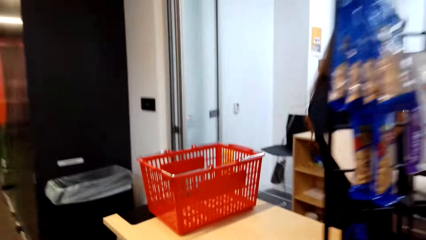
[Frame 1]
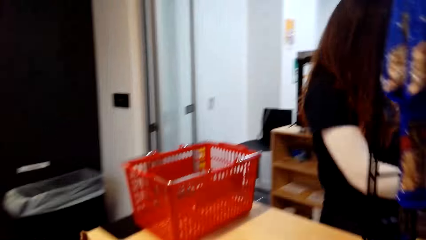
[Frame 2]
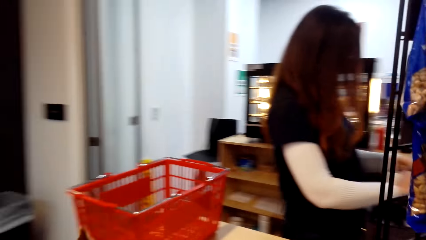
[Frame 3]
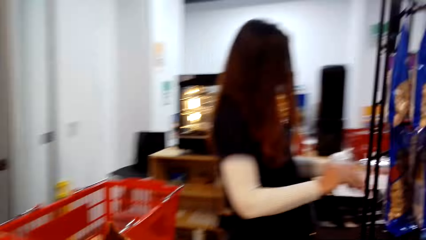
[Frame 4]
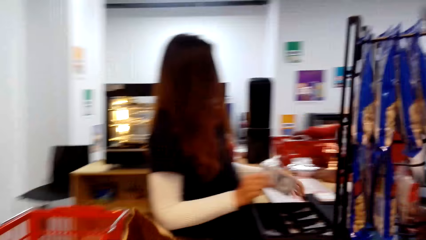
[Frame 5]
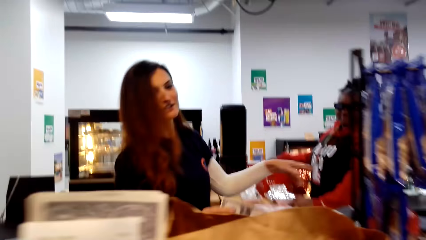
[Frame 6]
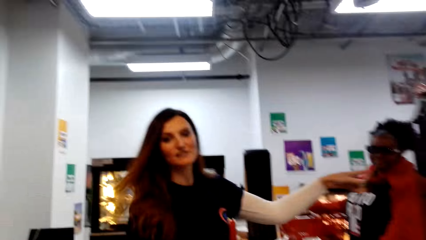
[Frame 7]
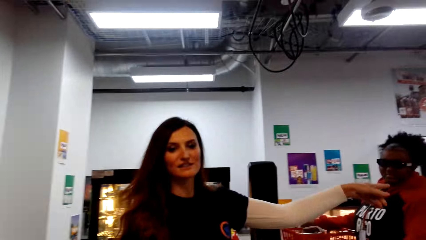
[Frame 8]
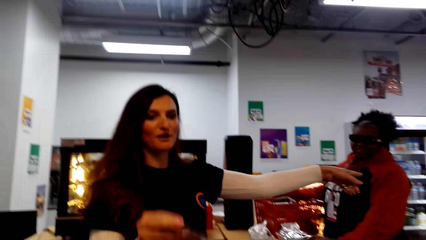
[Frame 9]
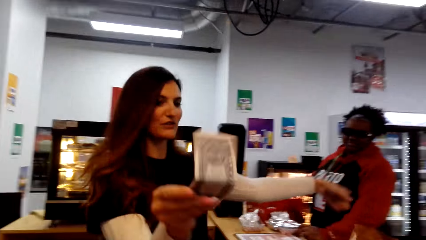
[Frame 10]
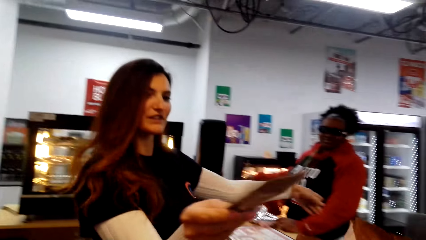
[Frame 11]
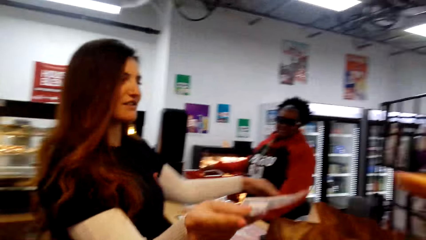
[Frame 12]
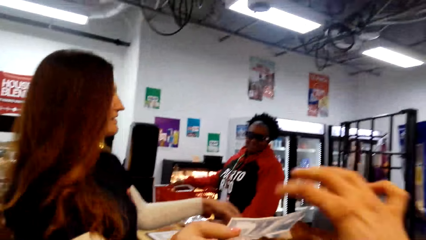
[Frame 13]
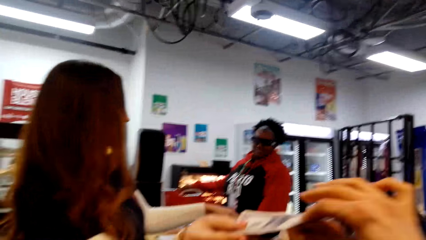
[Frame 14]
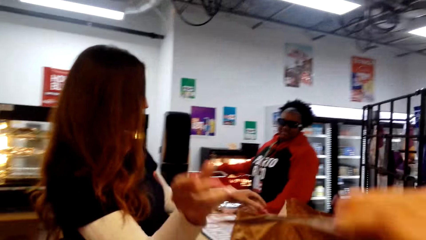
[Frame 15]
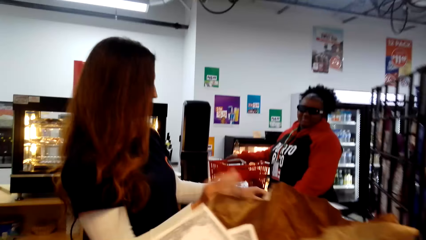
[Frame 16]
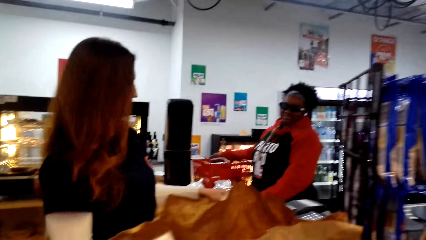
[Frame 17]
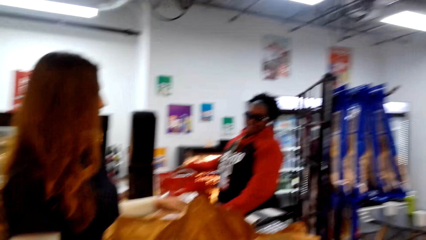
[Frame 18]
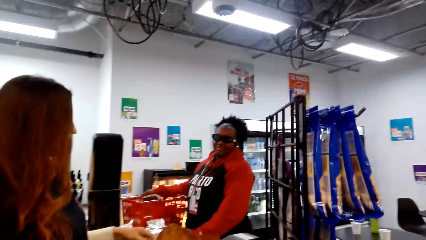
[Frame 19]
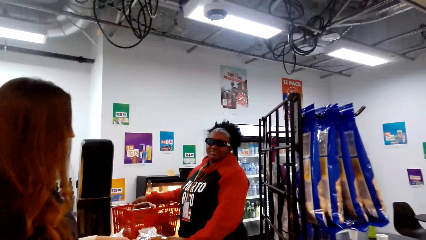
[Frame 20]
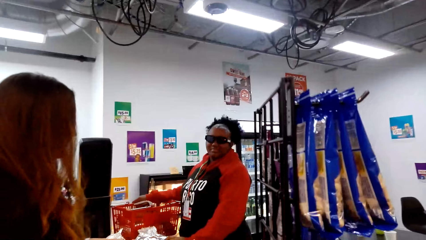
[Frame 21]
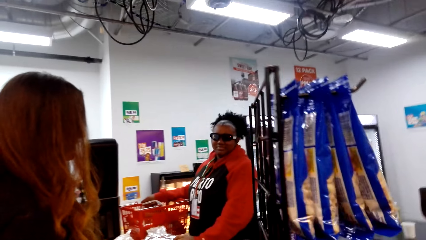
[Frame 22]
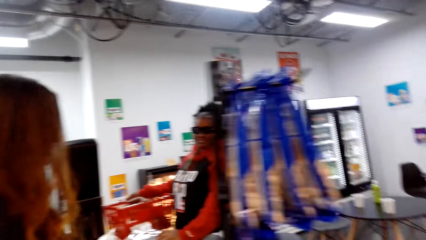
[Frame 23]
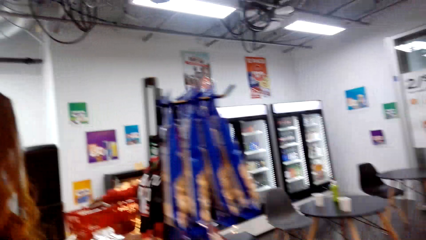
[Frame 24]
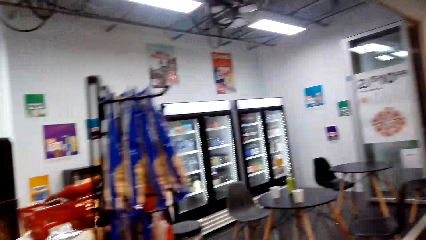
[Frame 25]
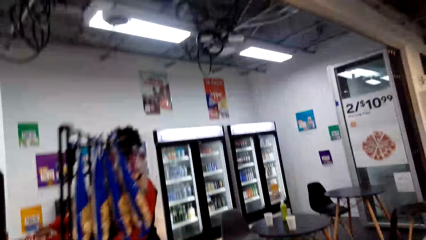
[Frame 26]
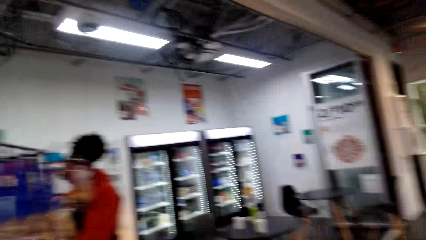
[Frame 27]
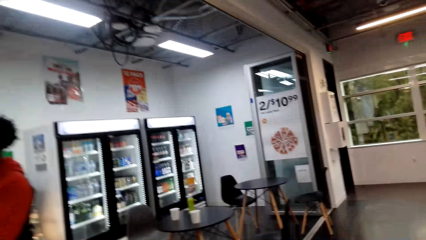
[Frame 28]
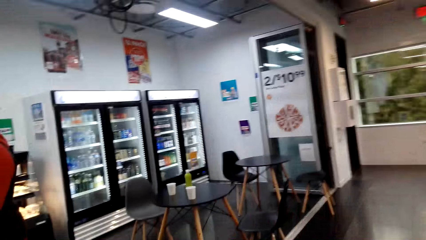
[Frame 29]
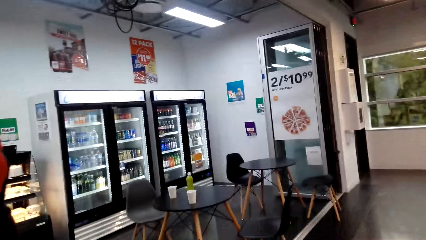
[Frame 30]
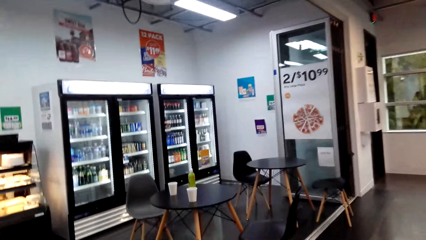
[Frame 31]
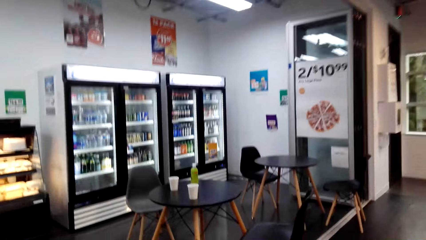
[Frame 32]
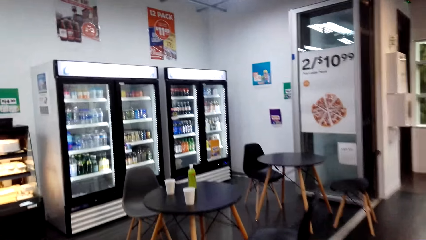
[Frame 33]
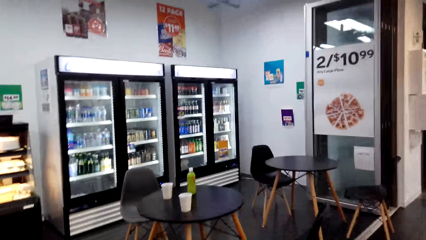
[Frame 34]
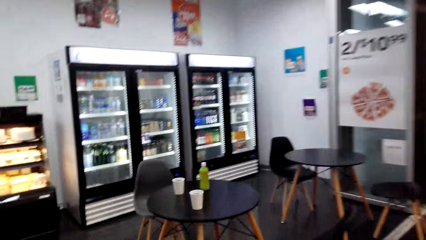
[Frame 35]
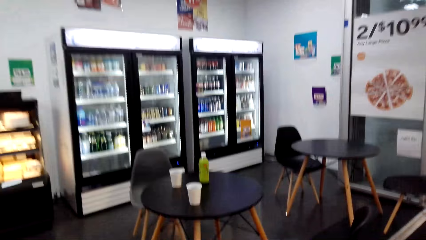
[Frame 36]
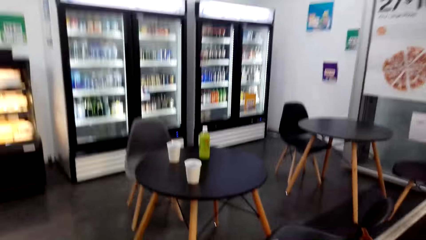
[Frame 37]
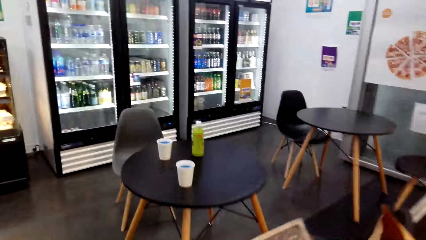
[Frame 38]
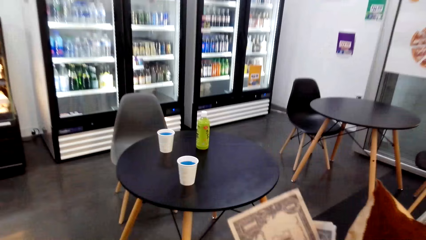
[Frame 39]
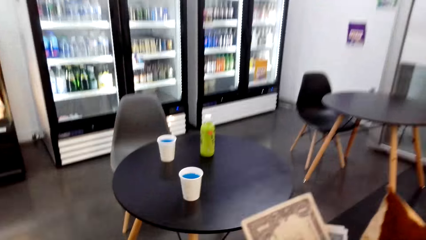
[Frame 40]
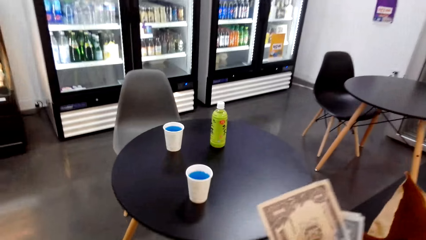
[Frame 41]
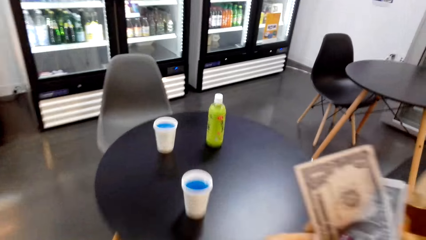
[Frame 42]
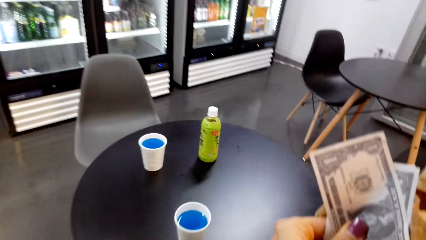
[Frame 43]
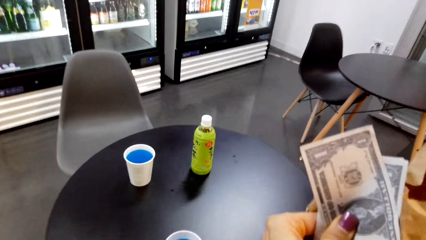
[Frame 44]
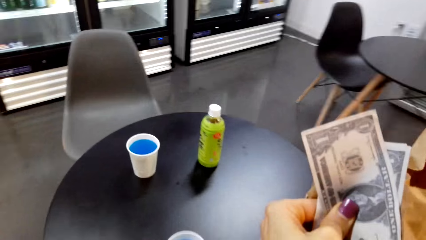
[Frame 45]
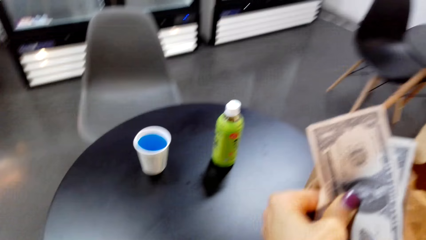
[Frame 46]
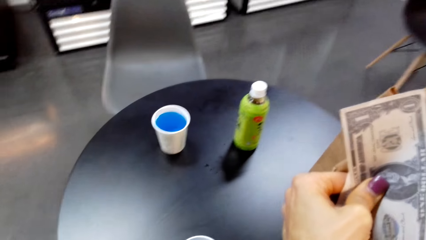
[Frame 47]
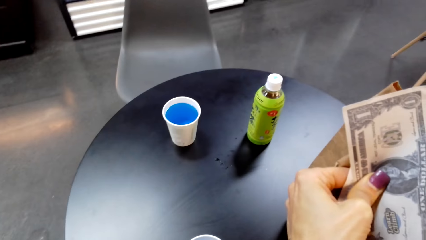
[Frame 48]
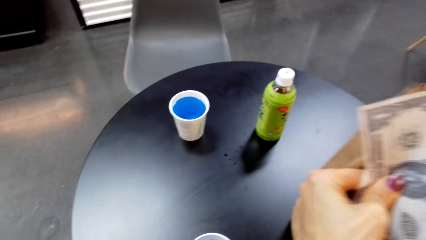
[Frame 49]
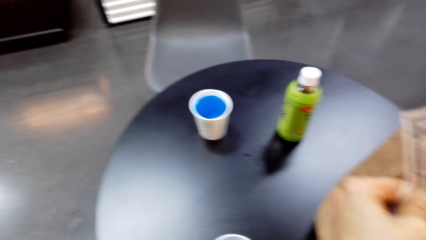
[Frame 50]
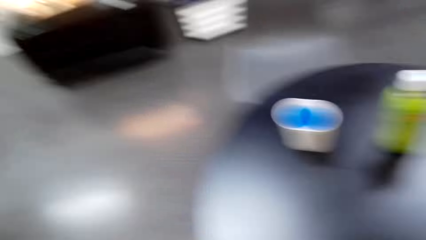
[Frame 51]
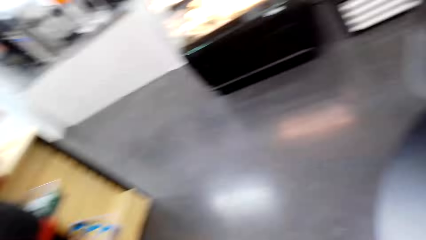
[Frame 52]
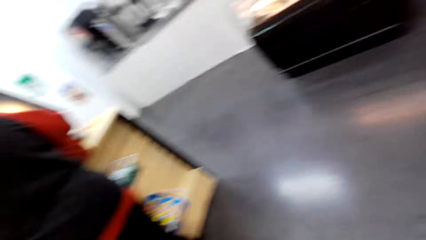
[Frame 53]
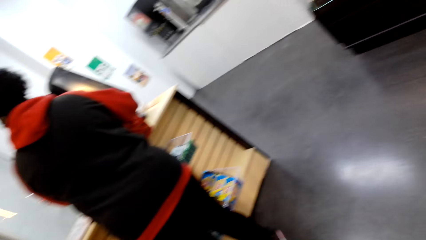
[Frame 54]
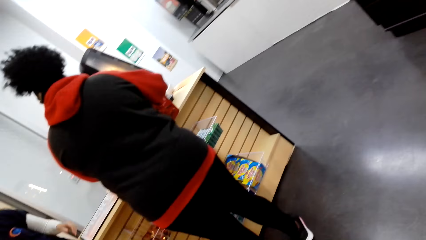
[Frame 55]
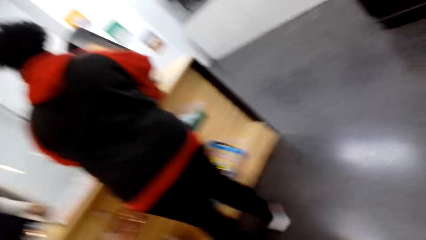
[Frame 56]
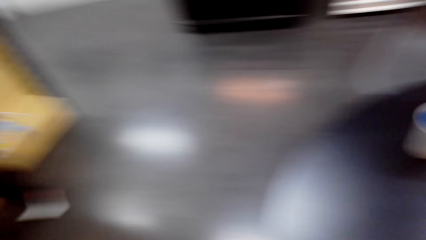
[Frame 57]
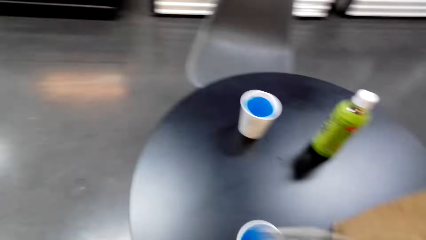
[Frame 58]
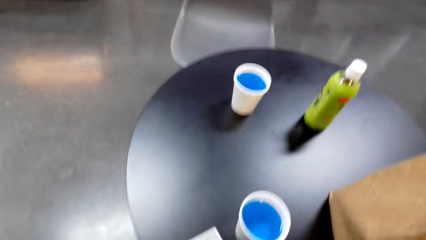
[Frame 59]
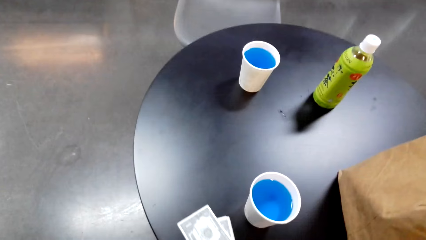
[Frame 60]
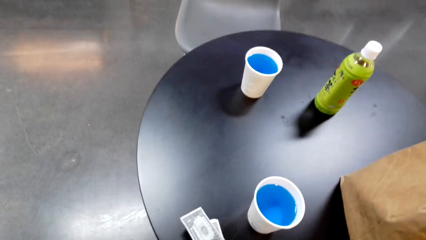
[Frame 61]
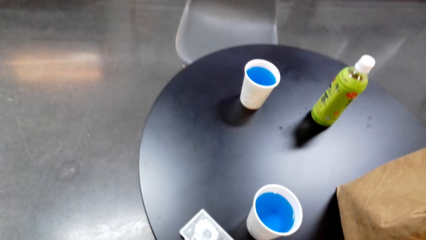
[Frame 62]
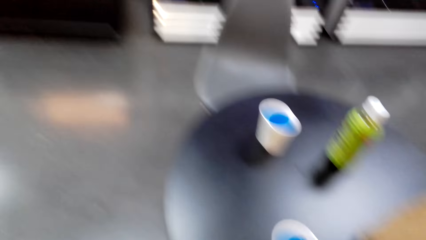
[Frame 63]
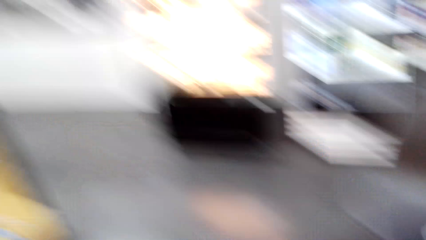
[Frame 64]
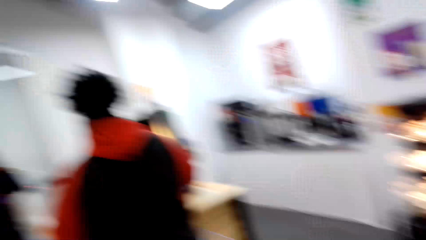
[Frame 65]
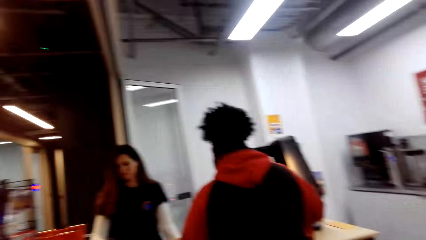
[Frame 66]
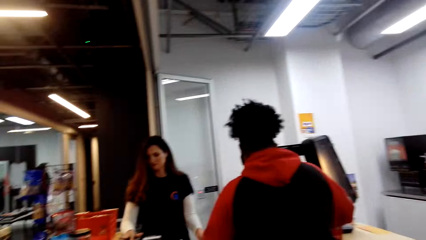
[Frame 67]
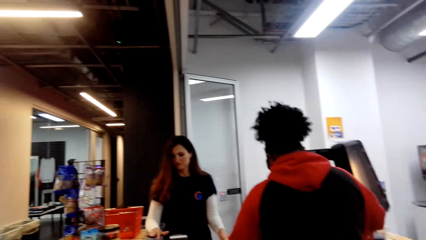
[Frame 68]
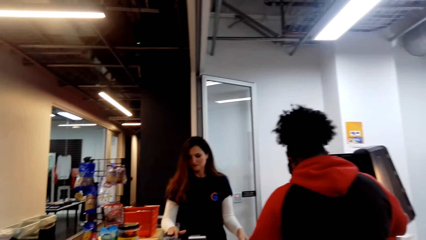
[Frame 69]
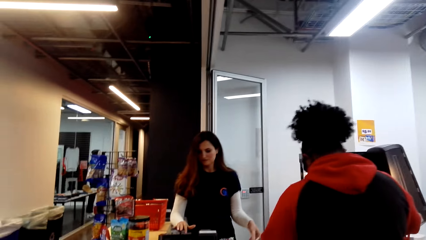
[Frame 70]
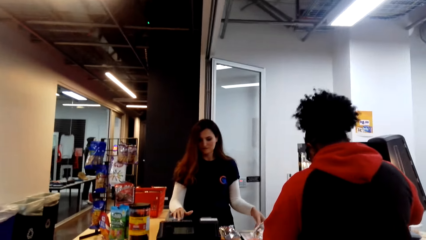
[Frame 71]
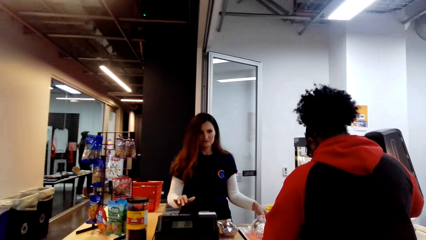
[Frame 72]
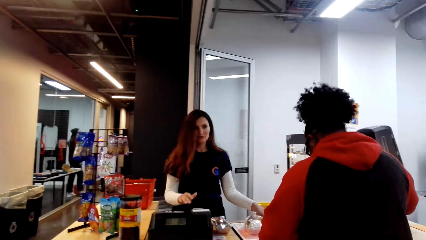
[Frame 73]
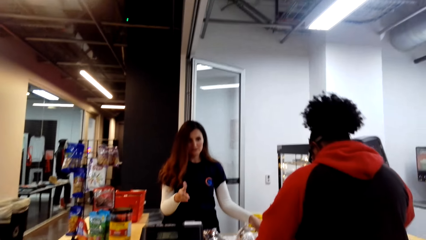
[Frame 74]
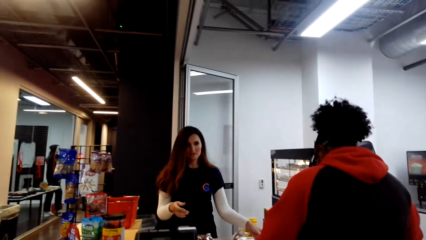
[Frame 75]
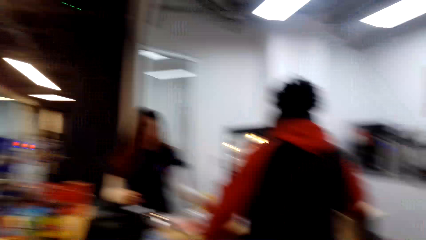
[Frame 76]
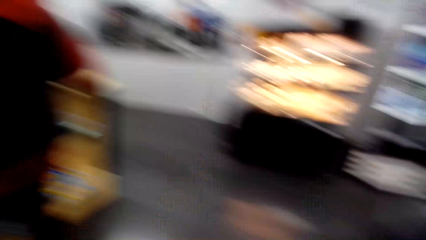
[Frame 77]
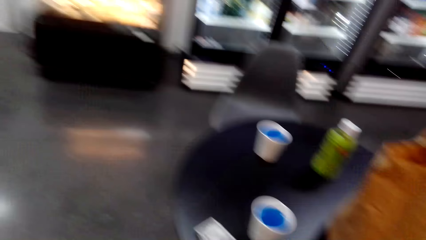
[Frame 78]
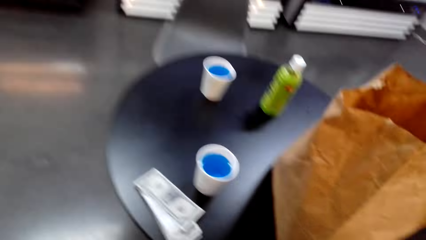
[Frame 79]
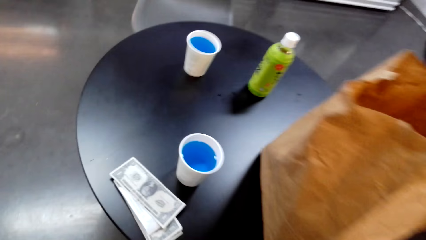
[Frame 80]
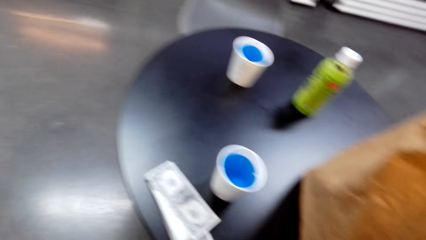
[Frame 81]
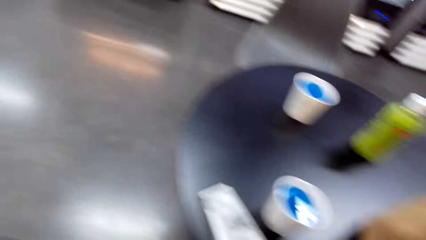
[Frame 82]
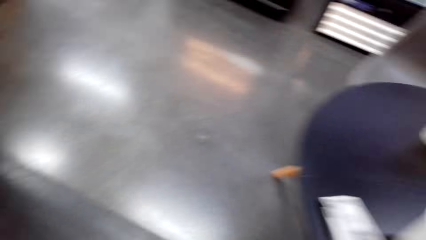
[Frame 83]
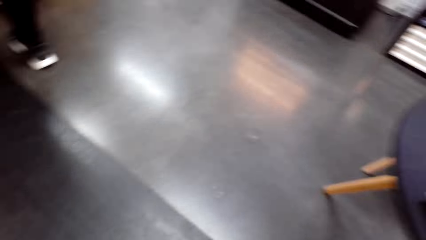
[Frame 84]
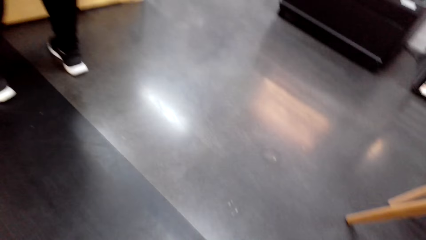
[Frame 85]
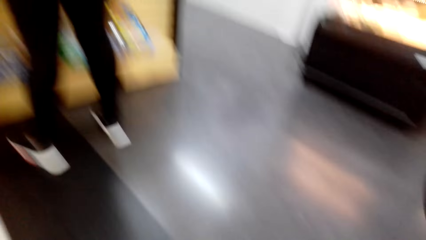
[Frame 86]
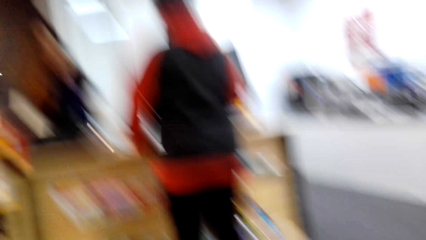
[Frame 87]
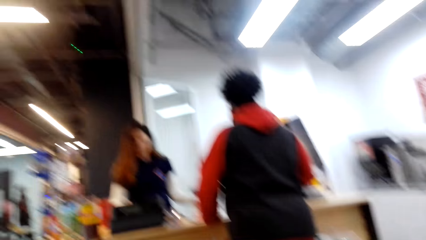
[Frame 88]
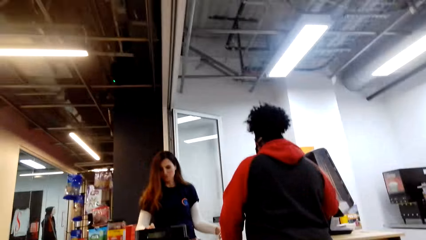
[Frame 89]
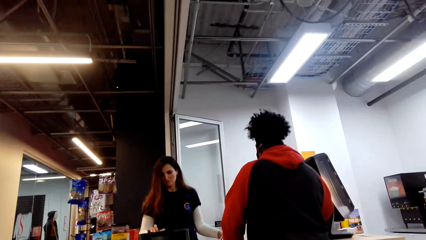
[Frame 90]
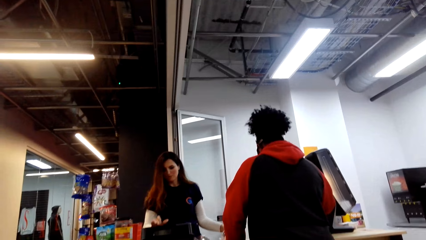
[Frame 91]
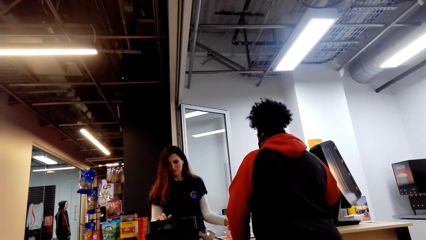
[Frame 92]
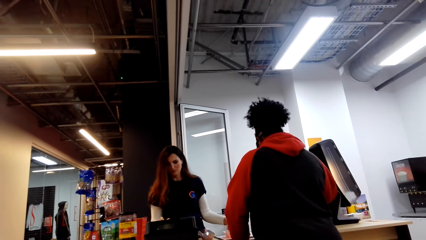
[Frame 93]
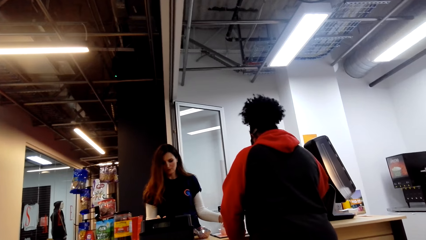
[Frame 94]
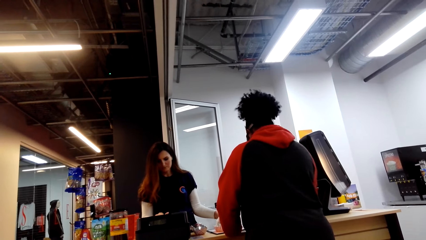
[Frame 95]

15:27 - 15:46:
A woman gives change to the camera wearer. The camera wearer walks to the table. They put the brown paper on the table. They look around. They put money on the table. The woman dials the cash register and talks to another woman. The camera wearer looks around.
